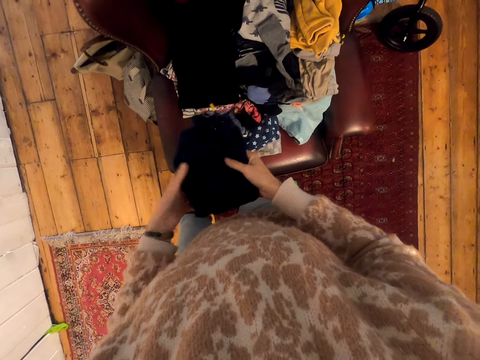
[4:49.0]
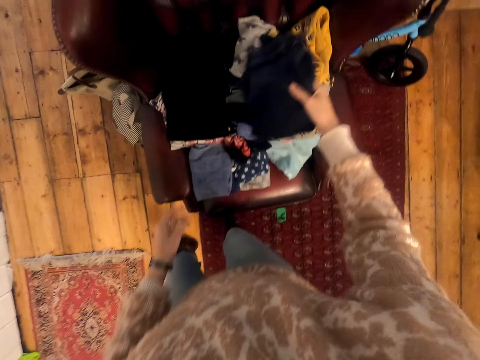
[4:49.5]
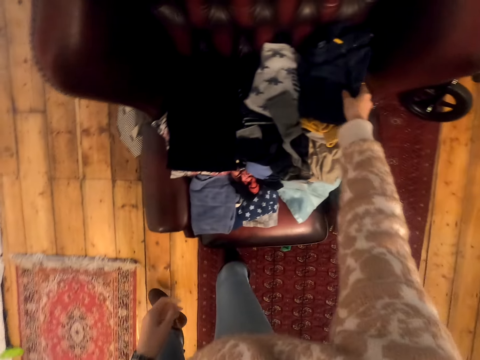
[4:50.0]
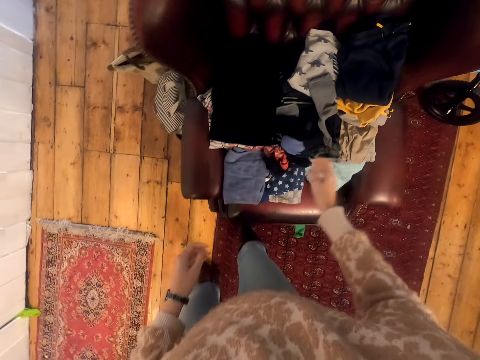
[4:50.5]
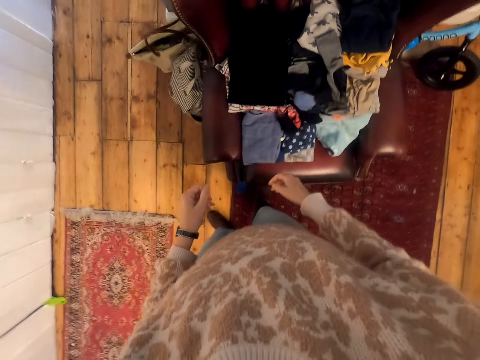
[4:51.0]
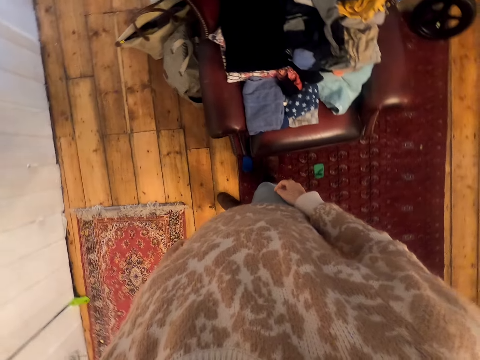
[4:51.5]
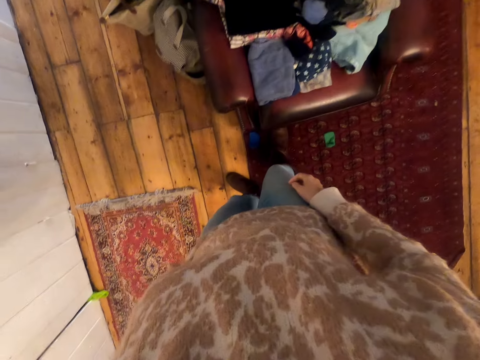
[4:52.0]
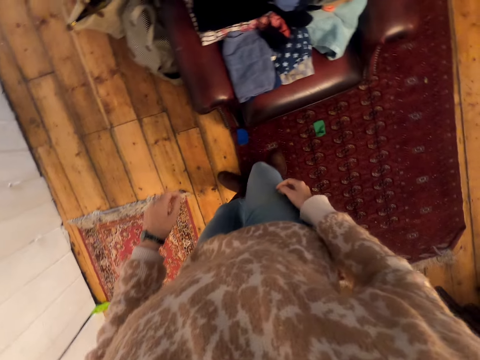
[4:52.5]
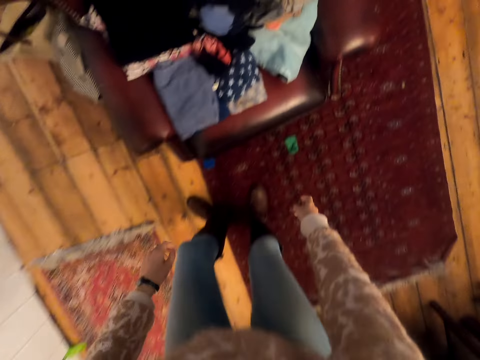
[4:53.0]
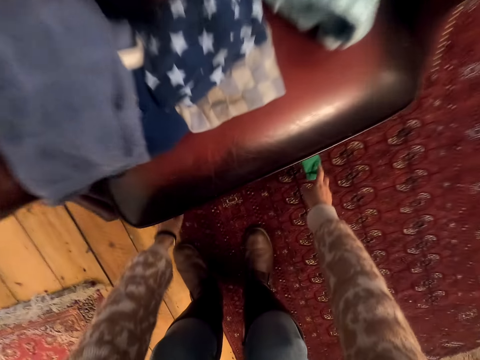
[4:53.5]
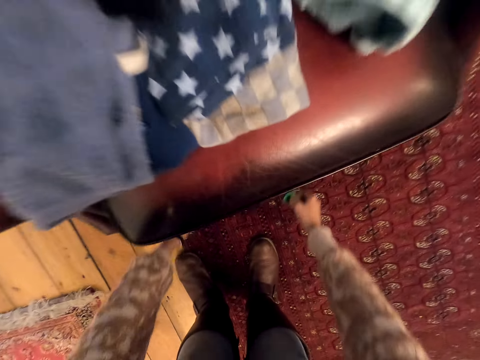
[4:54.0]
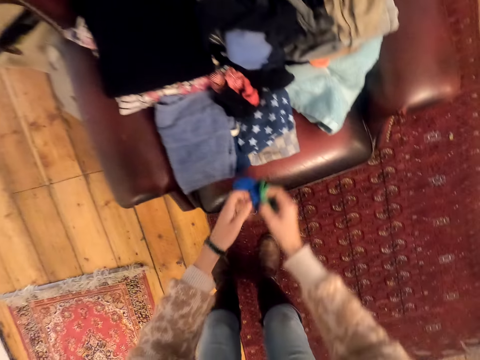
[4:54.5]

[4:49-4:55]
The camera wearer puts the trouser on the chair. They move their hand. They stretch the dress. They stand. They pick small pieces of clothes. They bend downward.

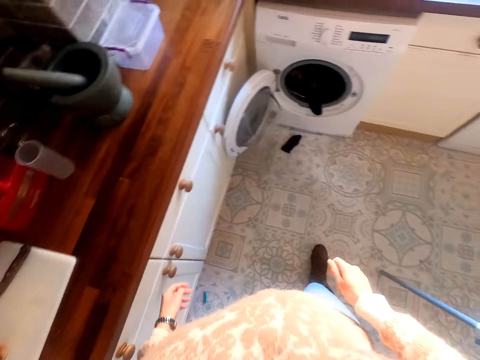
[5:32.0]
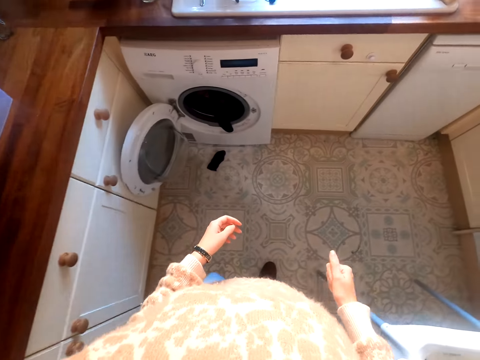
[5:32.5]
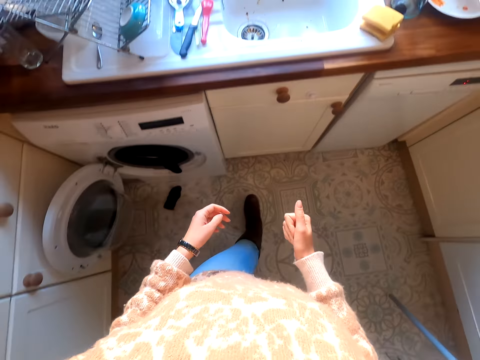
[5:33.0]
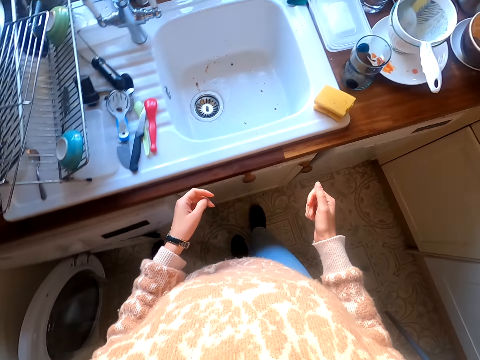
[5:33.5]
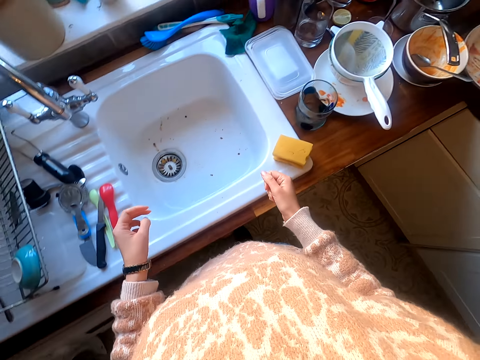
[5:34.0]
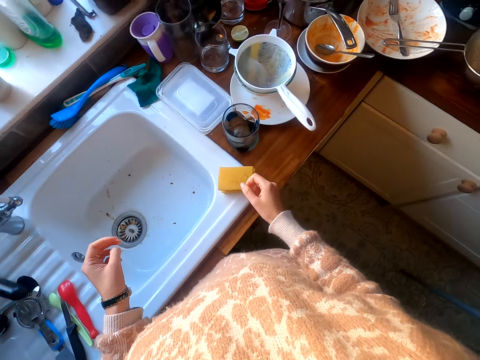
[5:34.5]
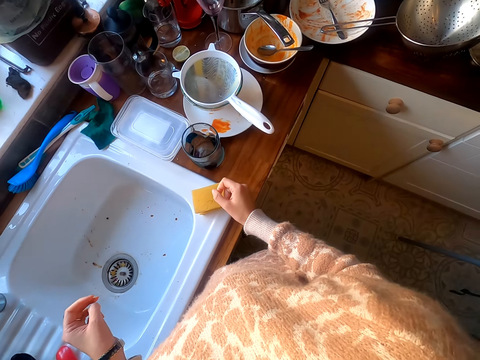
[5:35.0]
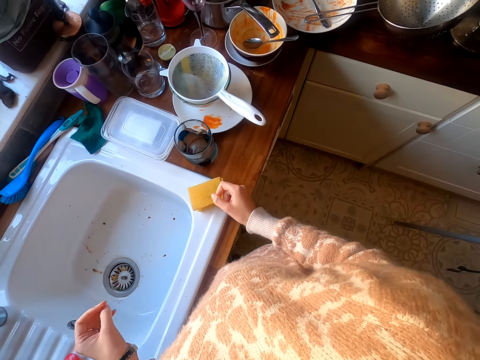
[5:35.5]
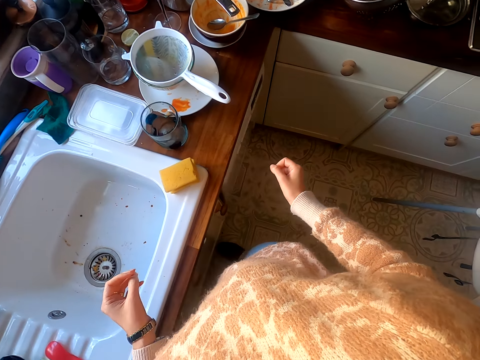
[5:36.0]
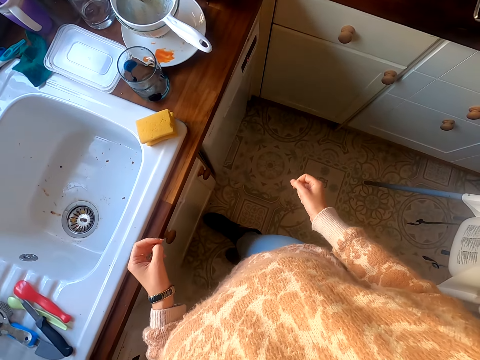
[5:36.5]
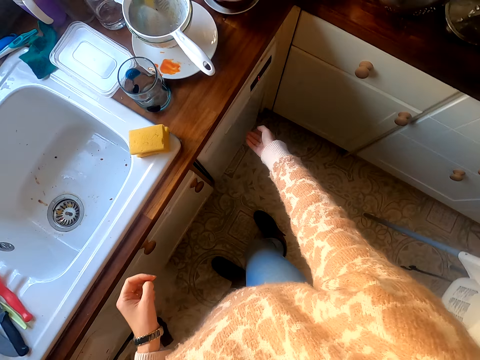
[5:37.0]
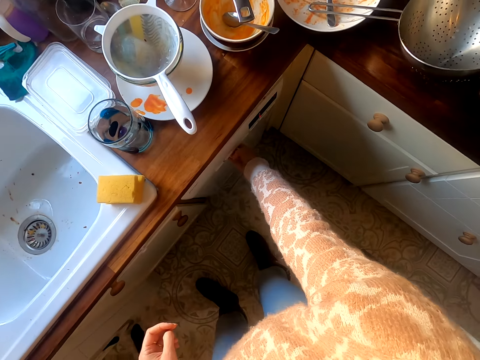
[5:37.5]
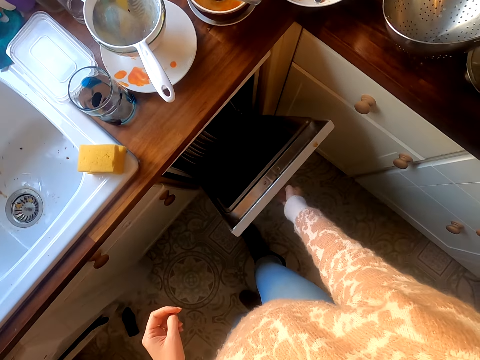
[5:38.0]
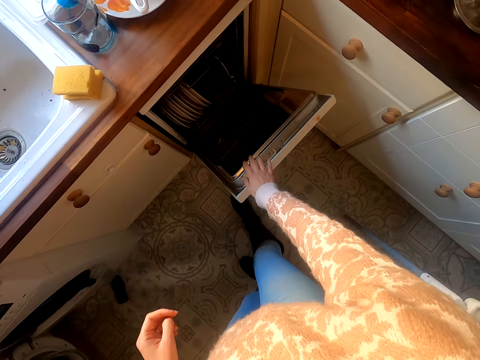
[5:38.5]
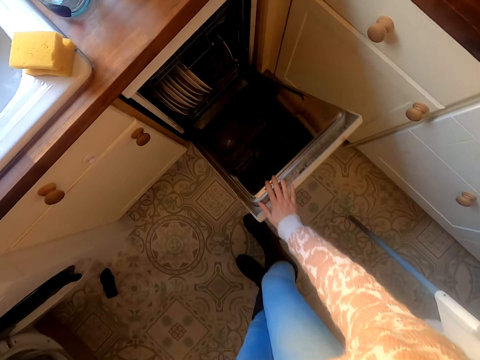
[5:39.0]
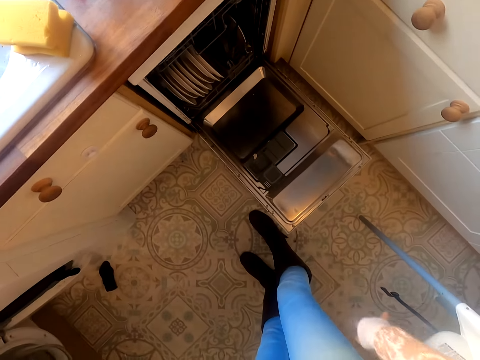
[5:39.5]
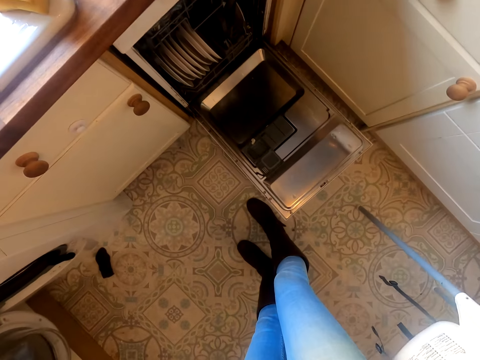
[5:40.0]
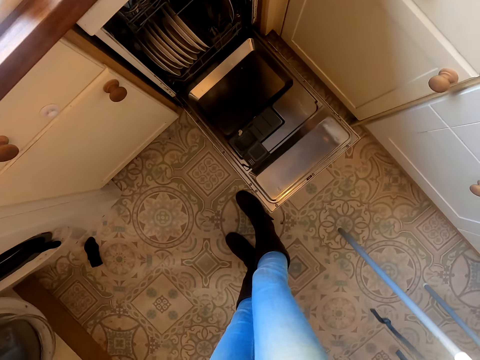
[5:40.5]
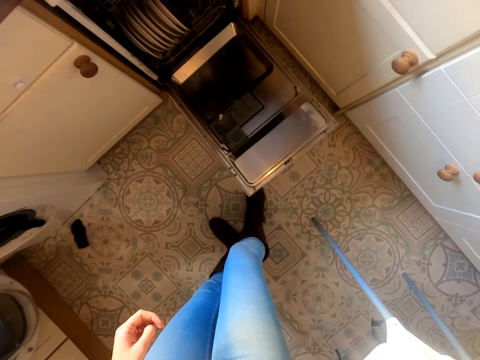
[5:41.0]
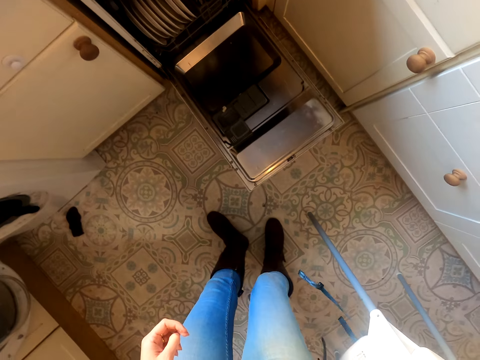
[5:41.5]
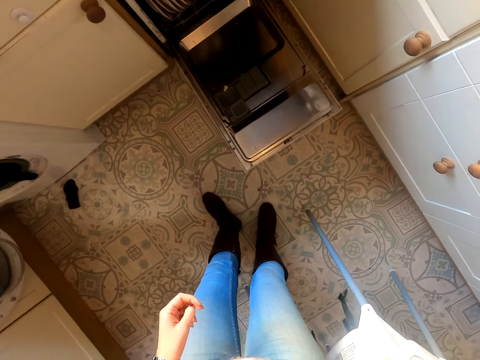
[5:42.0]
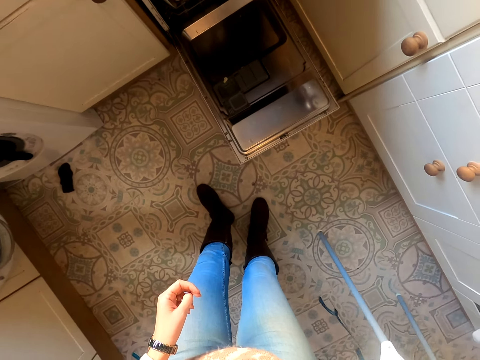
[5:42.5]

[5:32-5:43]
The camera wearer walks to the sink. They stand. They open the dish dryer. They move the chair back.

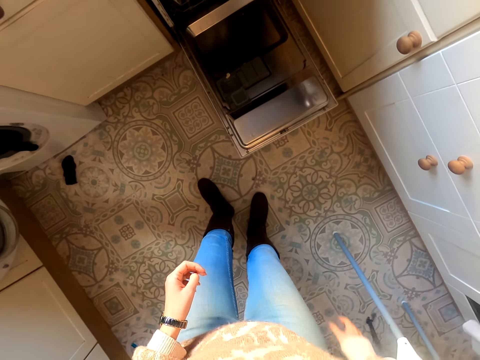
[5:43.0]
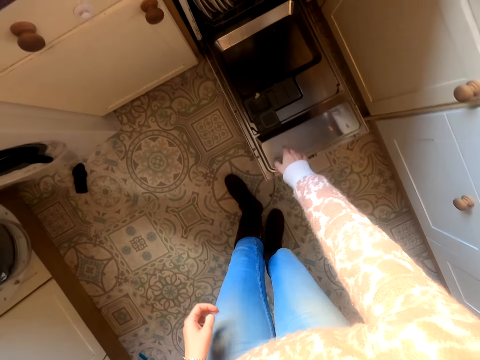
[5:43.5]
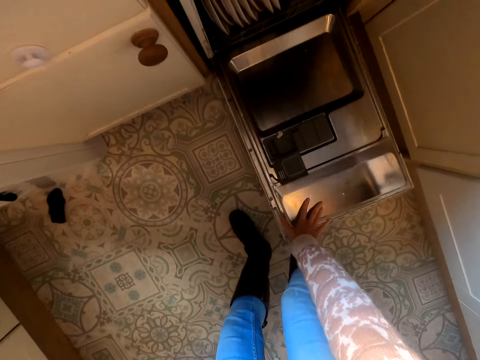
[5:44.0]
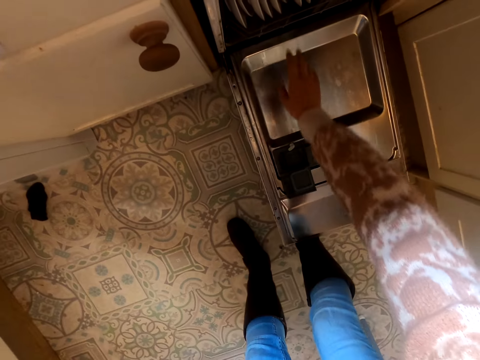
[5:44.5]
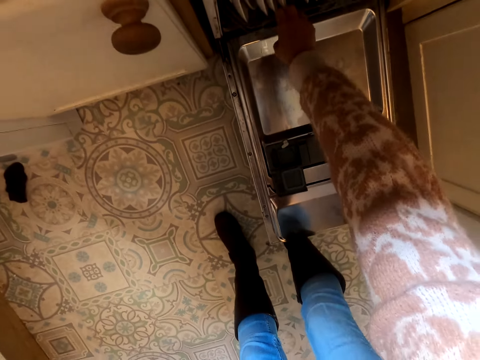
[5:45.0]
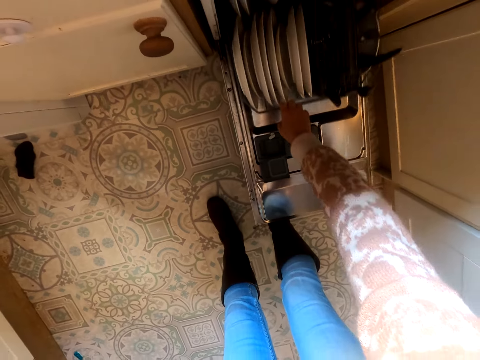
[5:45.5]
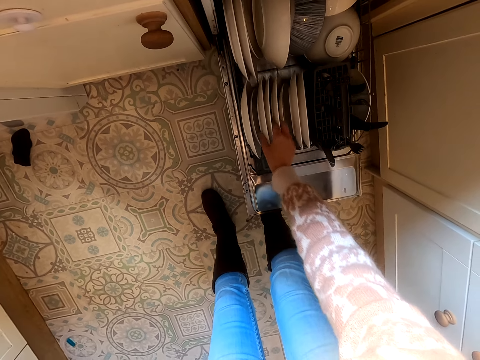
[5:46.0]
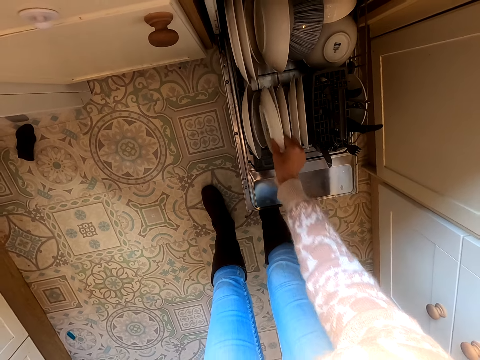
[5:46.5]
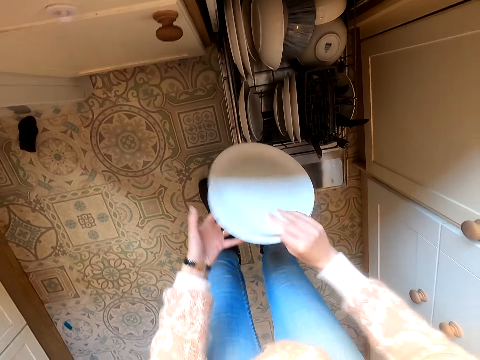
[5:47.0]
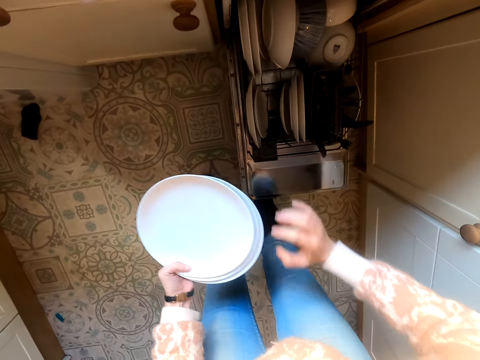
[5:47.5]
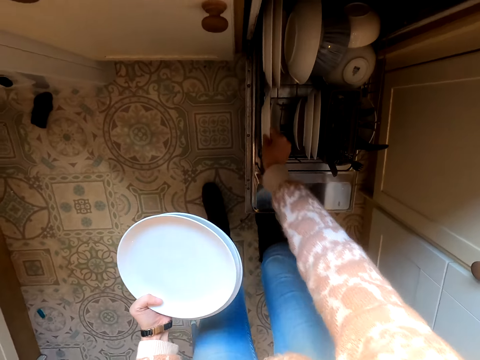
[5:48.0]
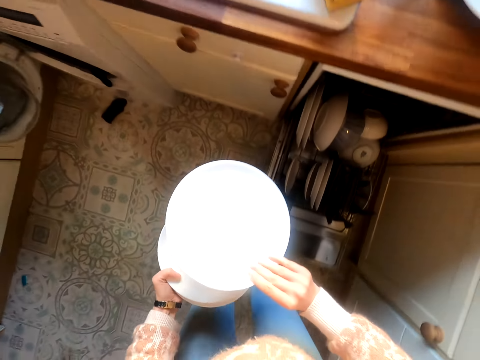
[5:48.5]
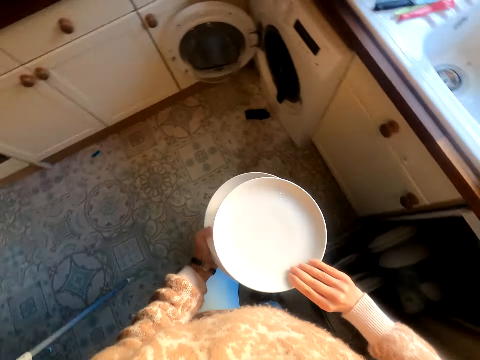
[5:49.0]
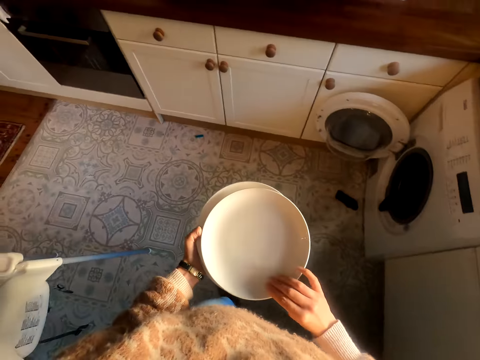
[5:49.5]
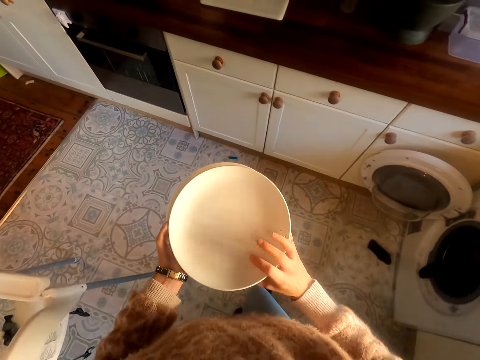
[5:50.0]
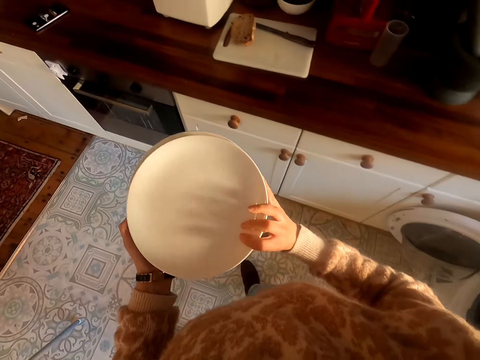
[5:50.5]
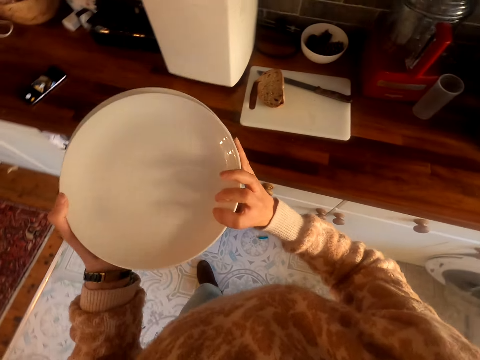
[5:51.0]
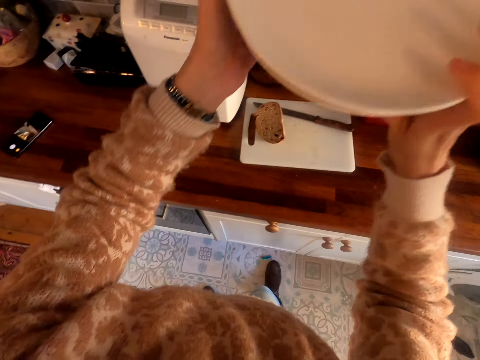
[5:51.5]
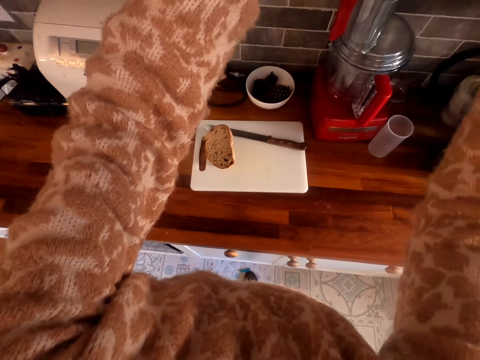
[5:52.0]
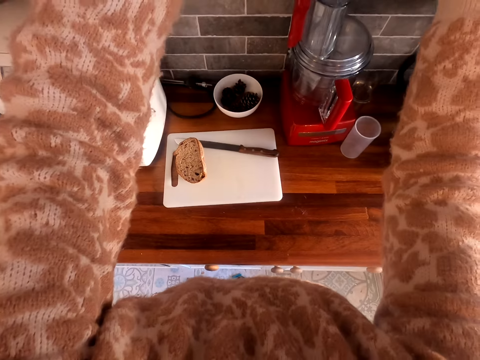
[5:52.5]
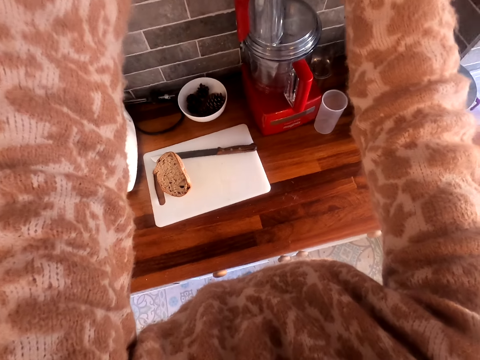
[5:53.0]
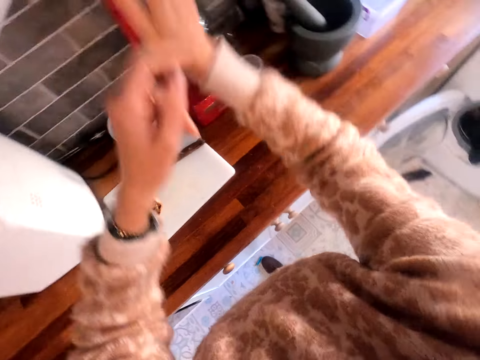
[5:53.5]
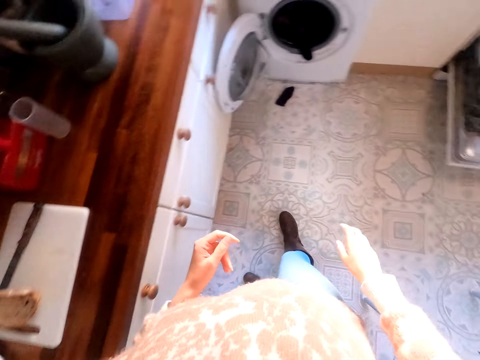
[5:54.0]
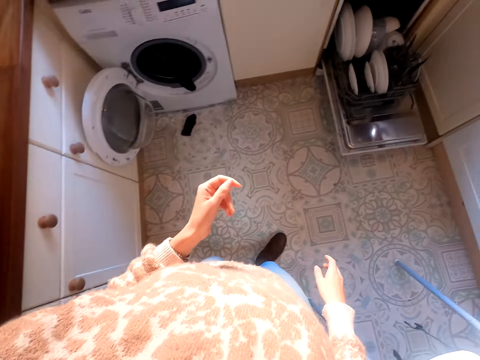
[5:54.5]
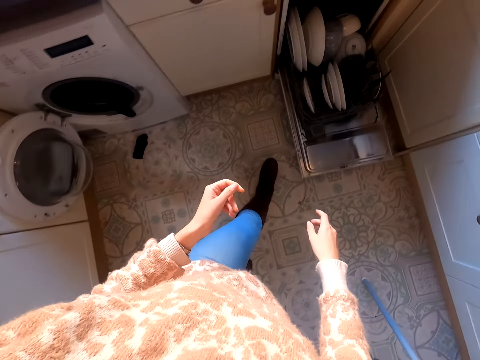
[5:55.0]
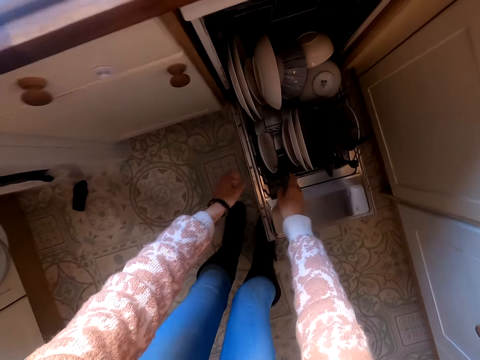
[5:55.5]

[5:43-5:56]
The camera wearer moves their hand. They push the cupboard or dish dryer door down. They pull the tray of plates. They remove the dishes. They hold the plates, collect the plates, and remove the plates from the dish dryer. They hold the plates. They walk around the kitchen. They place the plates on the cabinet. They move their hand. They walk around the kitchen.
